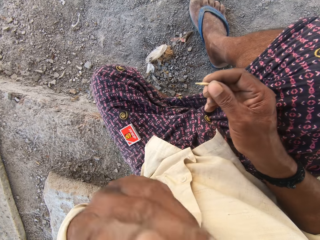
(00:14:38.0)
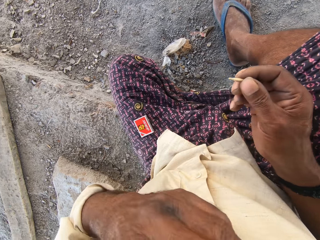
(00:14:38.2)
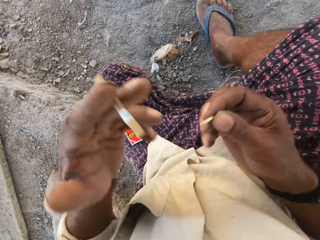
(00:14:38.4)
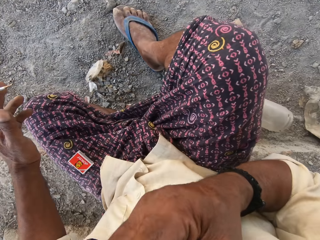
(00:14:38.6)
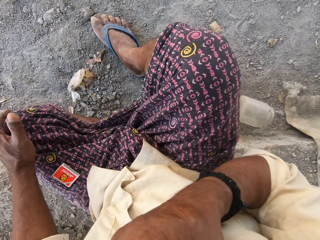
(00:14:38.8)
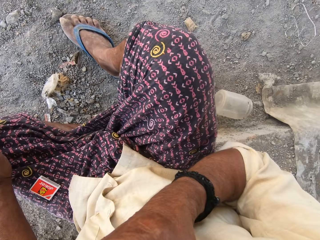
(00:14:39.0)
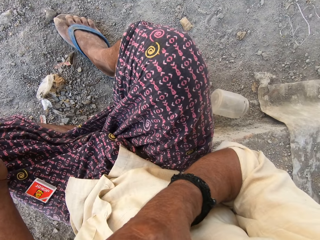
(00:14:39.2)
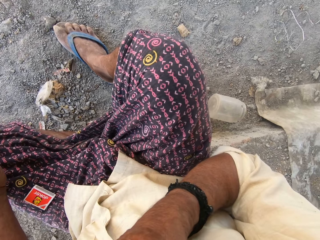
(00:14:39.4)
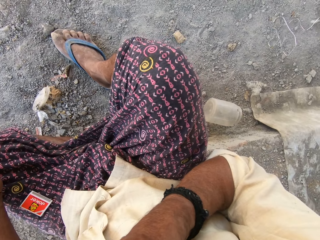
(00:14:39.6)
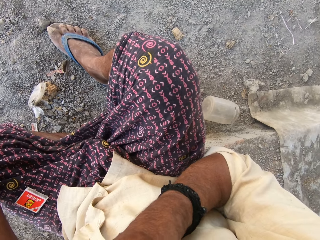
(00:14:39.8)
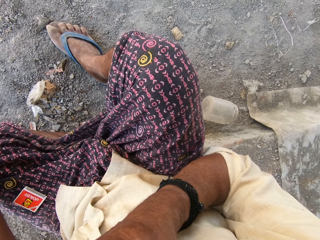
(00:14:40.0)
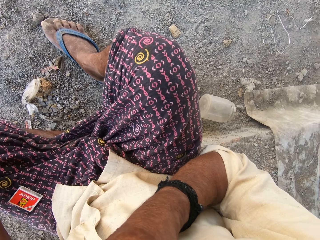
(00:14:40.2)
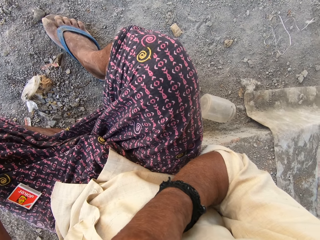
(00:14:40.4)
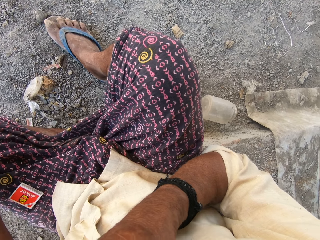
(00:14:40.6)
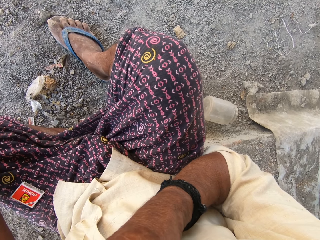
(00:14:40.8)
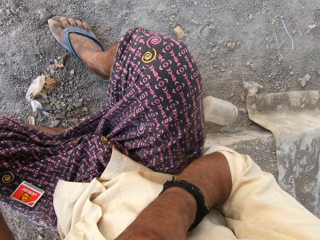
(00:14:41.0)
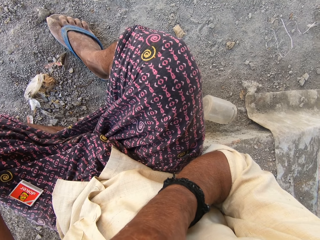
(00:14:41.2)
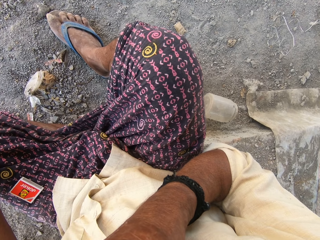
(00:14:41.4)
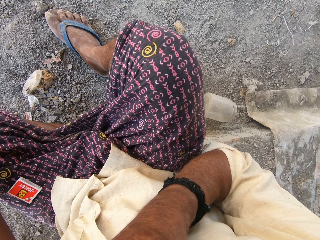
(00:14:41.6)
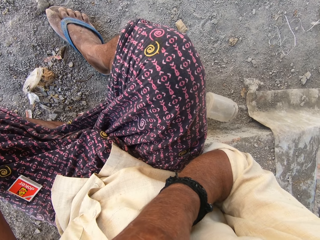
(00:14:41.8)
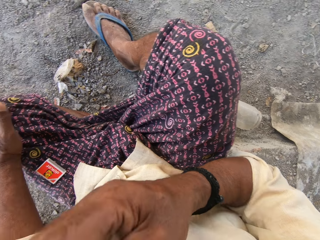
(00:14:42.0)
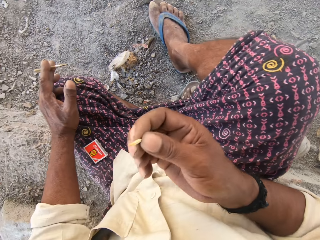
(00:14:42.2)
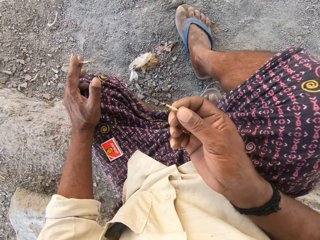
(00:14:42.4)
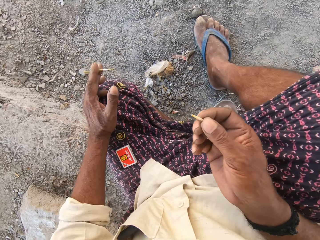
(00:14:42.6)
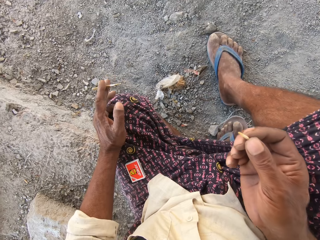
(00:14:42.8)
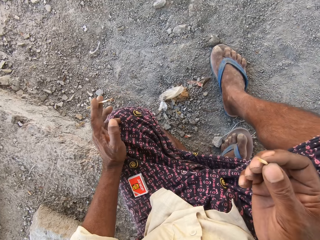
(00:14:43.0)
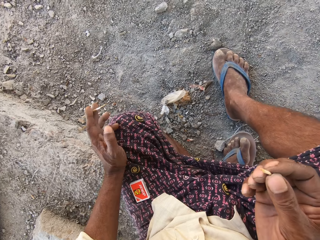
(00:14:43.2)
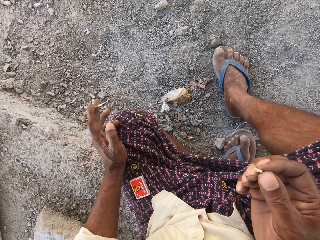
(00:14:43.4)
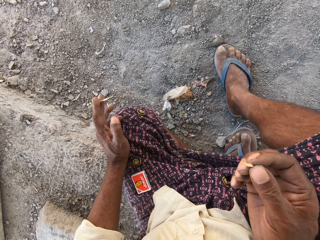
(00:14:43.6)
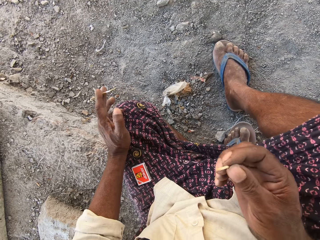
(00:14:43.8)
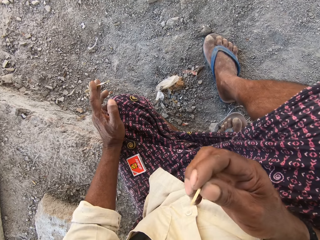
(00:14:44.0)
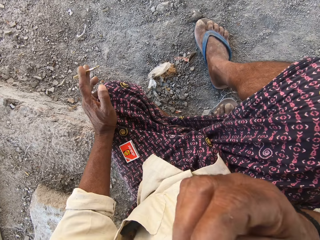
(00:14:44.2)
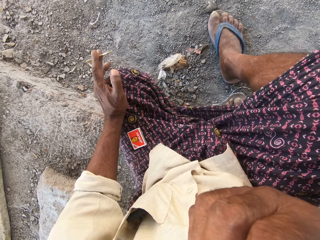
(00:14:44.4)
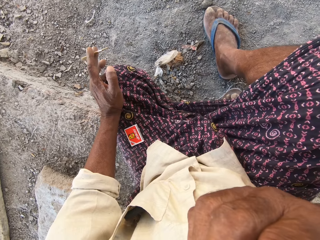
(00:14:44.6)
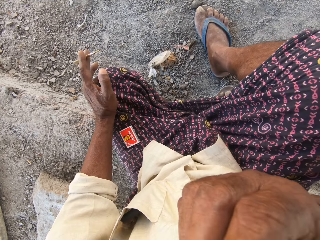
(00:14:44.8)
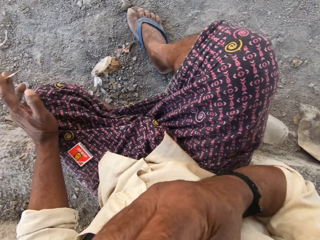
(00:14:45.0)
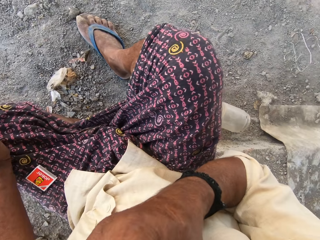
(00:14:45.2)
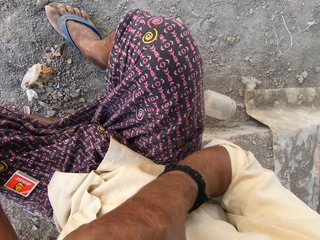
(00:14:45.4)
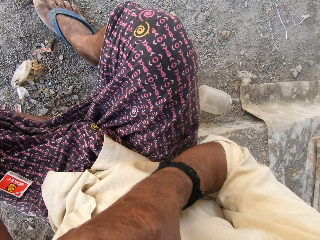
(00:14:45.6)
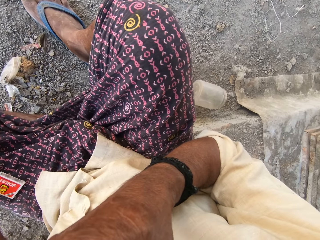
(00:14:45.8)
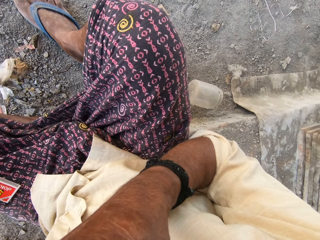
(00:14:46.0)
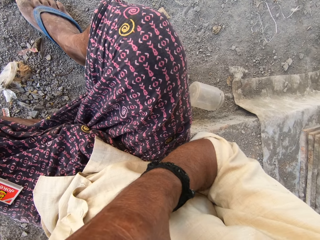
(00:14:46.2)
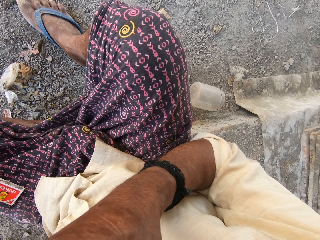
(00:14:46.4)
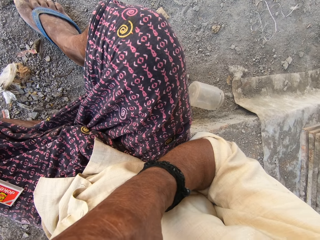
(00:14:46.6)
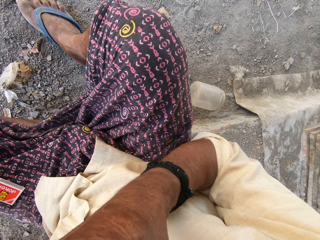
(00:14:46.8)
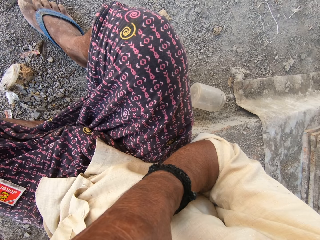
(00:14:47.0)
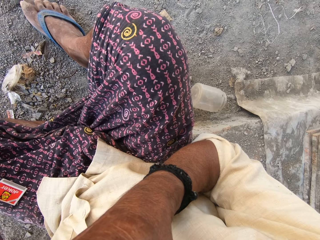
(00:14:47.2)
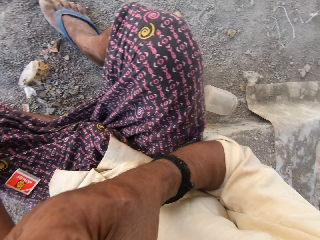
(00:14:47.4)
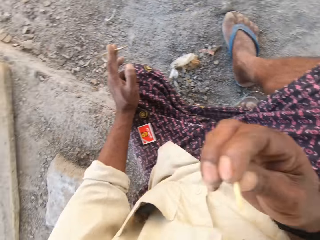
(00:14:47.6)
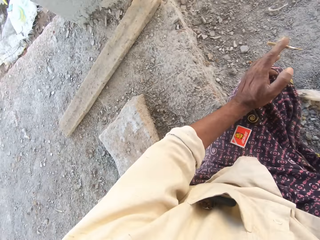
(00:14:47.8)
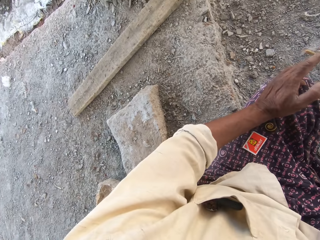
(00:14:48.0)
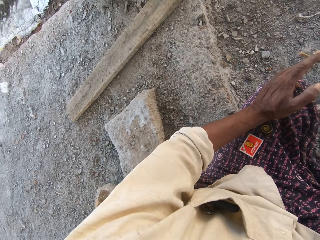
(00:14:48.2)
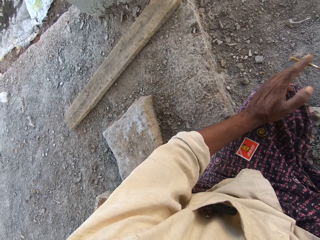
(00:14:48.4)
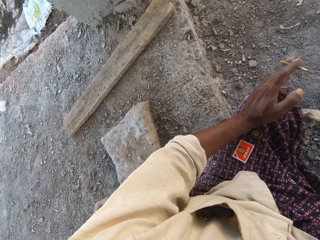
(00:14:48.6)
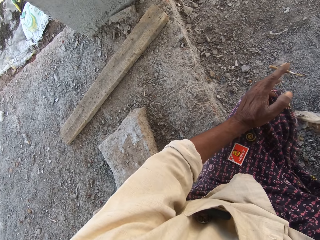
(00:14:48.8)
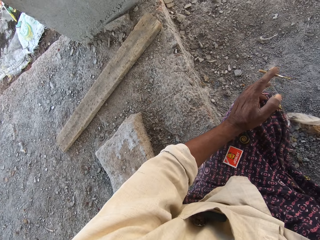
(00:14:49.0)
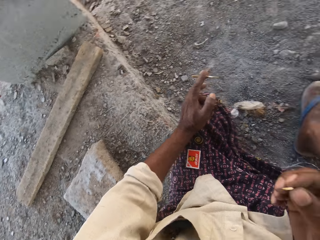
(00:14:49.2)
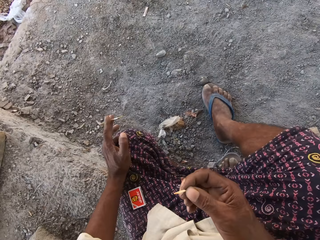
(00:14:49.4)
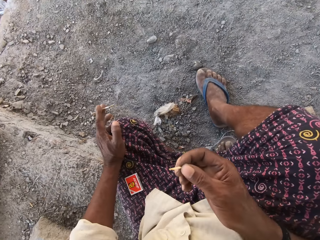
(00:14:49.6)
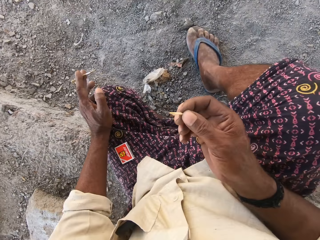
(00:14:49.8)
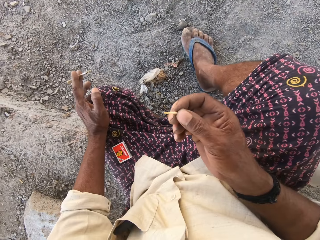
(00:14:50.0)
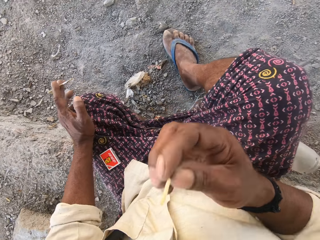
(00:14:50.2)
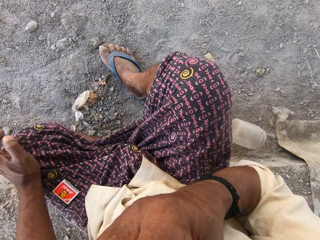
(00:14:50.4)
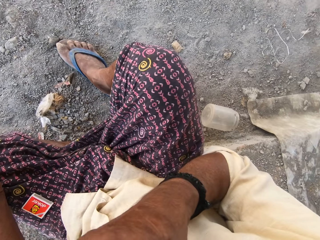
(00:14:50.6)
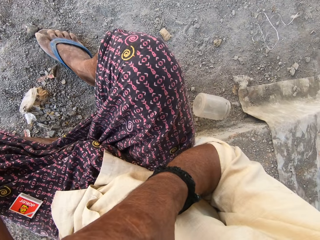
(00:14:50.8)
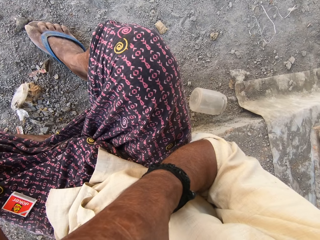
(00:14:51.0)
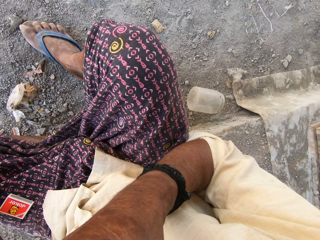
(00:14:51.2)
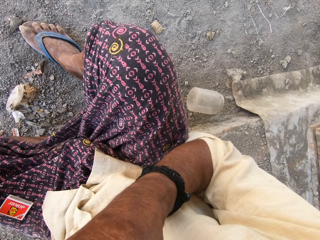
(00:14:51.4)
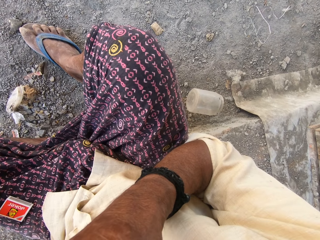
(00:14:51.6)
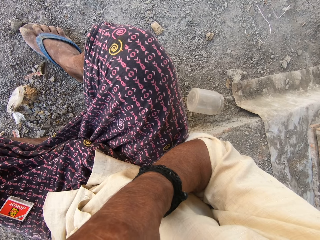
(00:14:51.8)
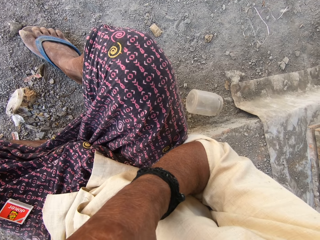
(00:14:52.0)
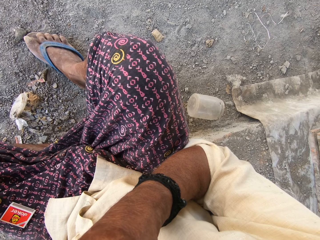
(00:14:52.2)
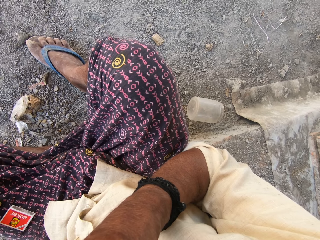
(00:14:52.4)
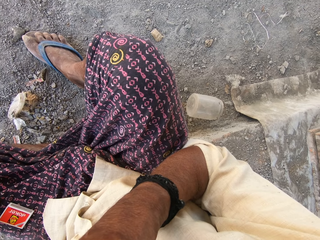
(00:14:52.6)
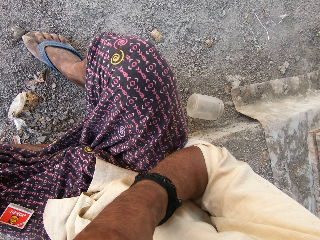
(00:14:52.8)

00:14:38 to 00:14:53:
The camera wearer removes a cigarette in his mouth with his left hand. He places the match stick in his right hand in his mouth. He withdraws his right hand from his mouth and removes the match stick from the mouth. He places the match stick in his right hand in his mouth. He withdraws his right hand from his mouth and removes the match stick from the mouth. He places the match stick in his right hand in his mouth.

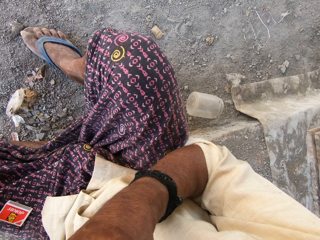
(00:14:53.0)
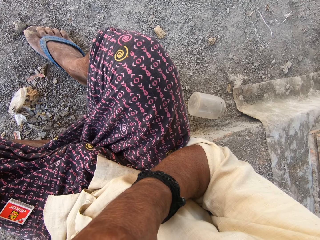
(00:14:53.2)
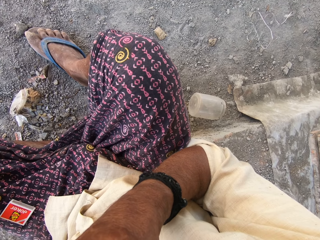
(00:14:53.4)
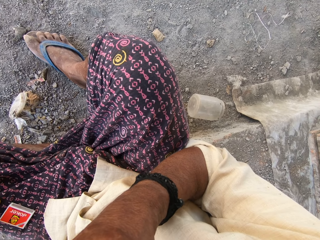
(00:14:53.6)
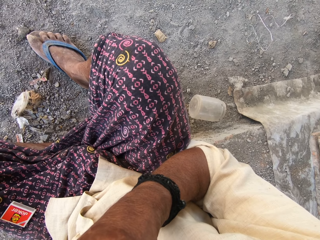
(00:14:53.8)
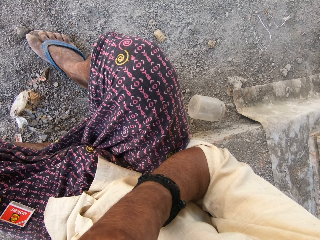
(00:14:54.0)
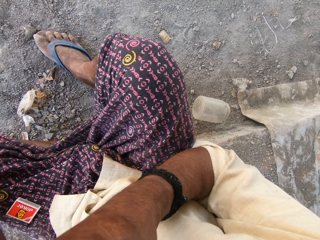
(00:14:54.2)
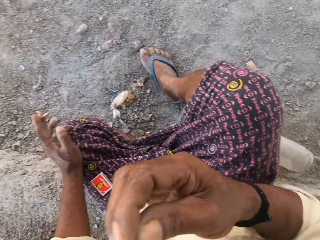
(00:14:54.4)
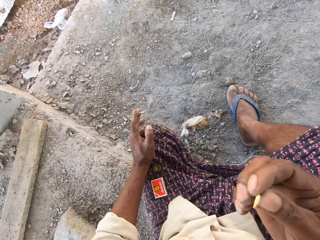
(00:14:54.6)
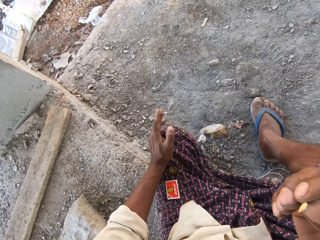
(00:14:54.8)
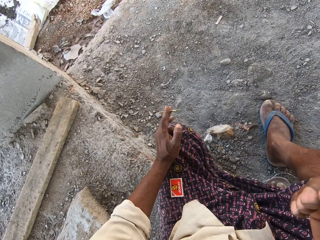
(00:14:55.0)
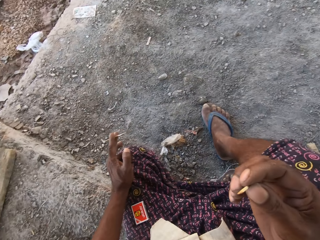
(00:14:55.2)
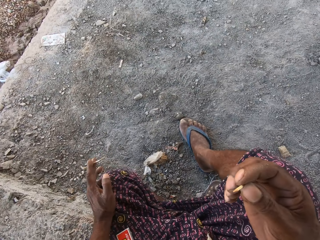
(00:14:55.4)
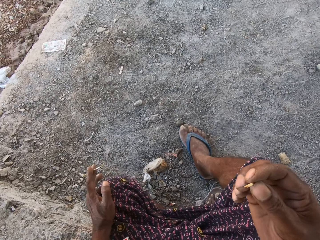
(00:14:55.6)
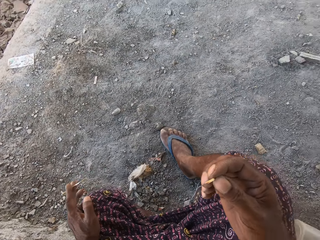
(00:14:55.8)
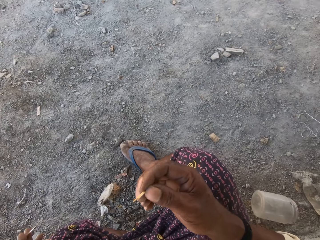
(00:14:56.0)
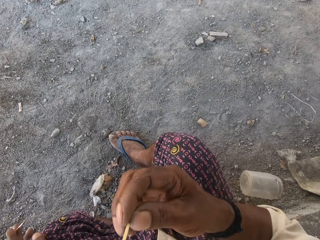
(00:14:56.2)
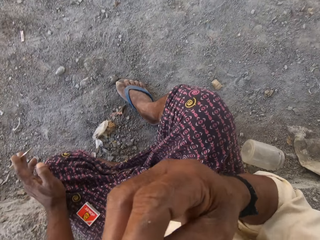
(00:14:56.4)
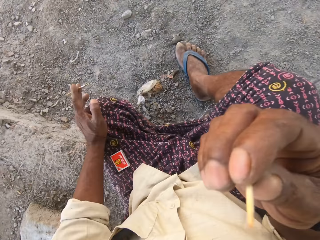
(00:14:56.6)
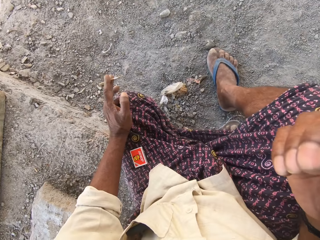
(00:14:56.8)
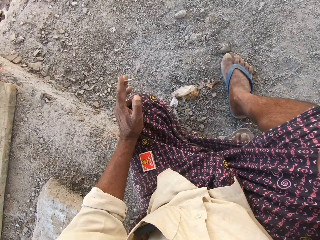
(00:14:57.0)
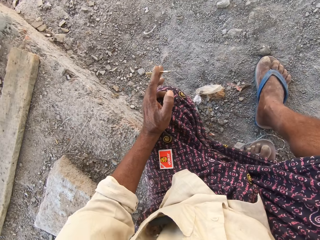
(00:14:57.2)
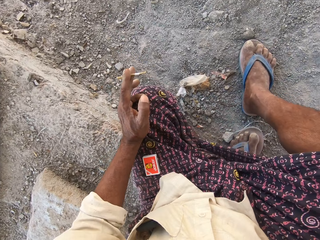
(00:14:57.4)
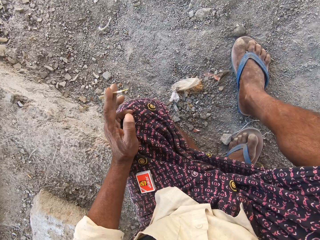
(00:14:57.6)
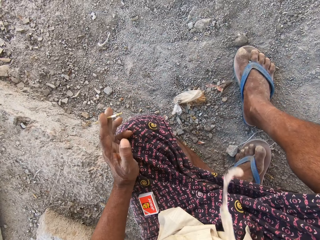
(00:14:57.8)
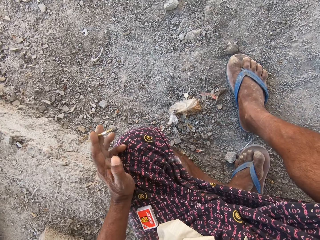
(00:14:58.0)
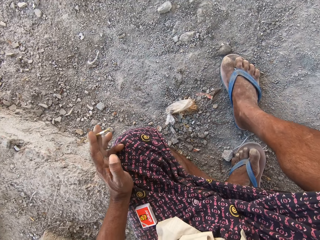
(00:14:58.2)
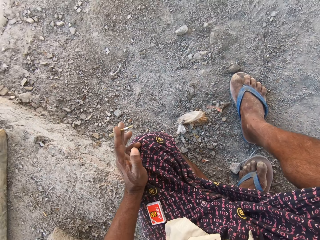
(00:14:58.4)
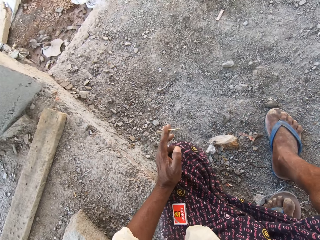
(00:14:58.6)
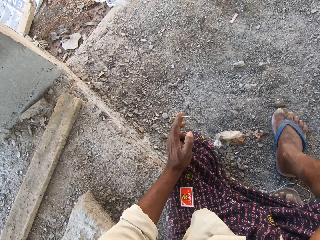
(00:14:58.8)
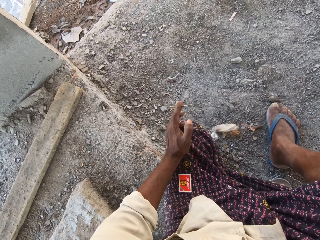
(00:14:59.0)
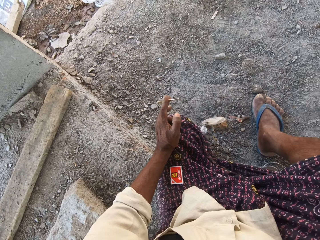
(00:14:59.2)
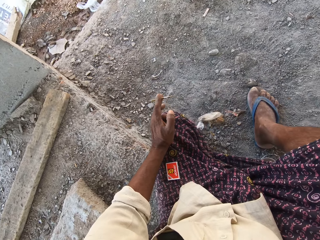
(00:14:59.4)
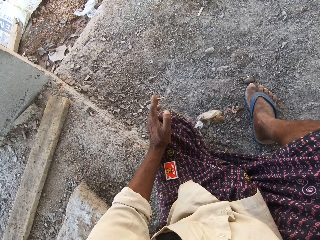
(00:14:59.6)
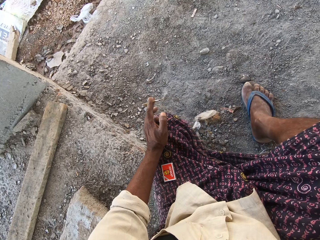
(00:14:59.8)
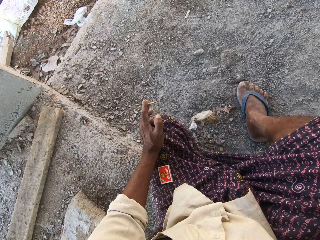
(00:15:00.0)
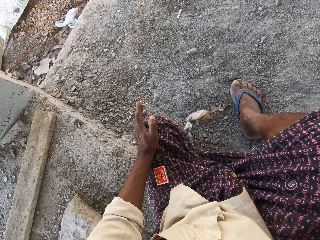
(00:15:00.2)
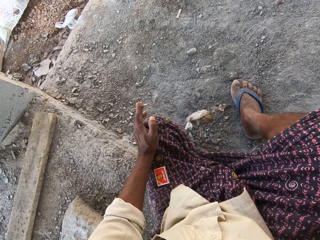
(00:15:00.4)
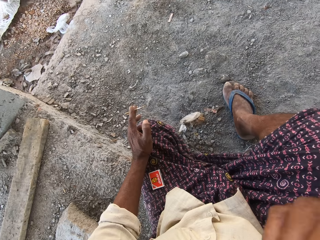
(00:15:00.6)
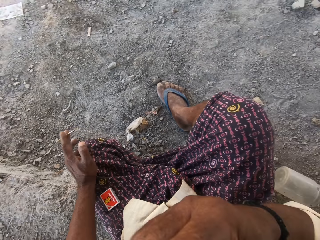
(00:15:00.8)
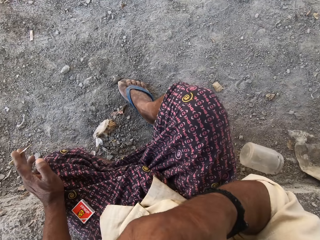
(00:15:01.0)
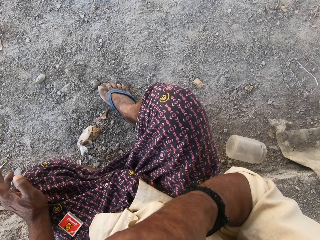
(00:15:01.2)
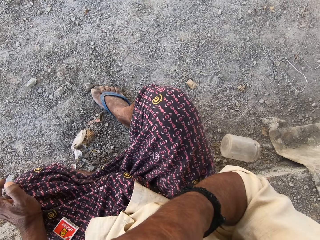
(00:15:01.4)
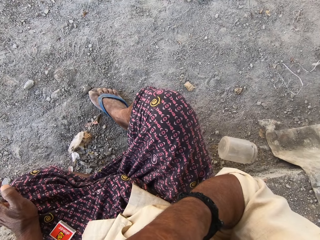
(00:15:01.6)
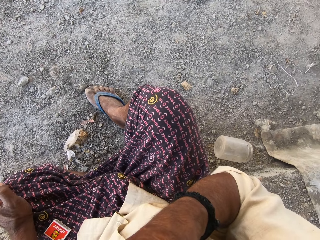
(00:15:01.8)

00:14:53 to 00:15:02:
The camera wearer withdraws his right hand from his mouth. A man speaks to a woman in the background. The camera wearer speaks to the man. He places the match stick in his right hand in his mouth.
